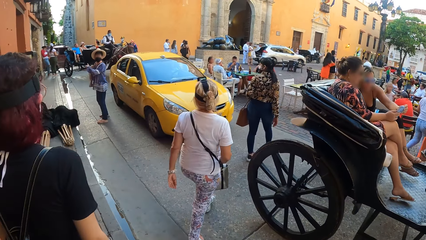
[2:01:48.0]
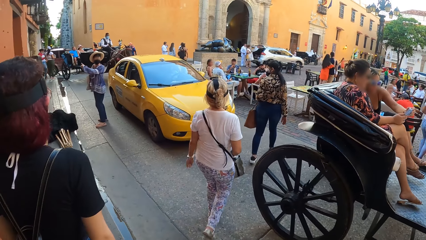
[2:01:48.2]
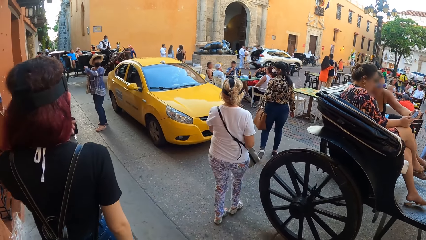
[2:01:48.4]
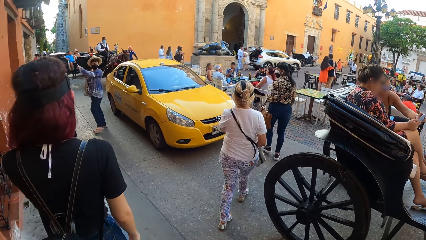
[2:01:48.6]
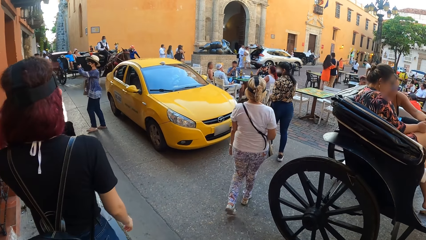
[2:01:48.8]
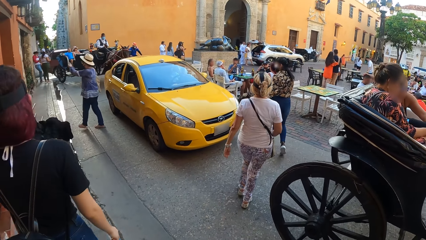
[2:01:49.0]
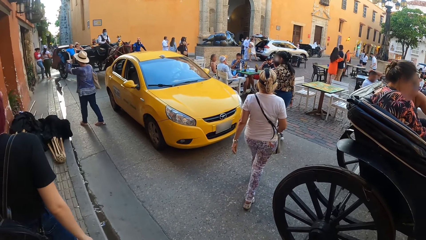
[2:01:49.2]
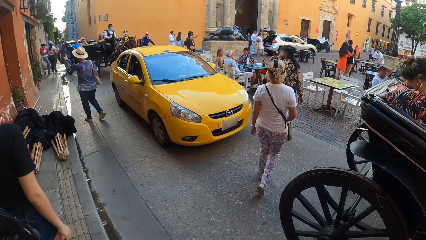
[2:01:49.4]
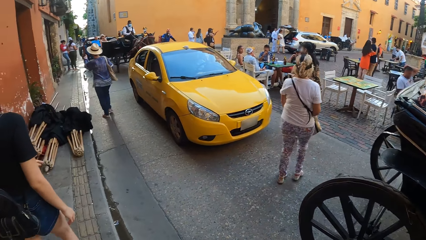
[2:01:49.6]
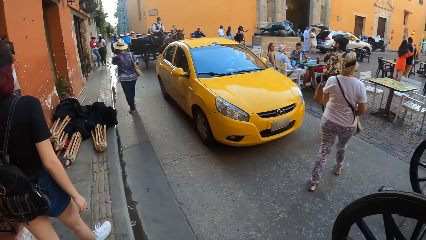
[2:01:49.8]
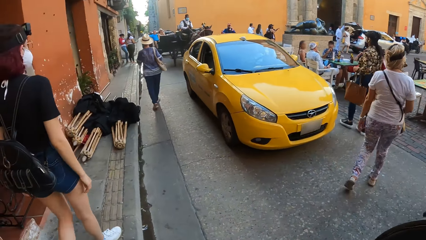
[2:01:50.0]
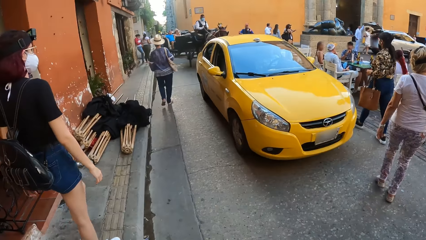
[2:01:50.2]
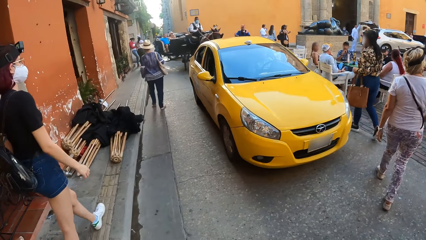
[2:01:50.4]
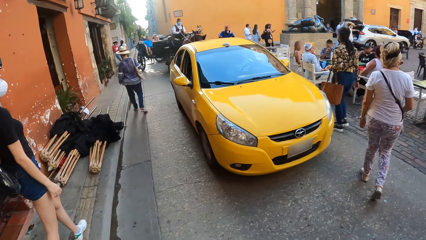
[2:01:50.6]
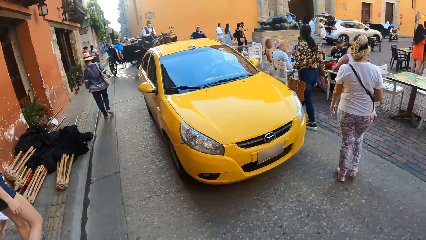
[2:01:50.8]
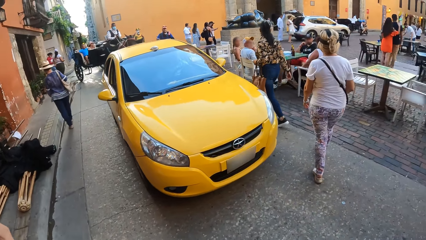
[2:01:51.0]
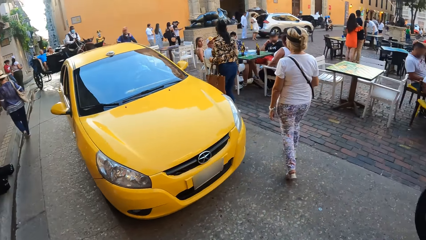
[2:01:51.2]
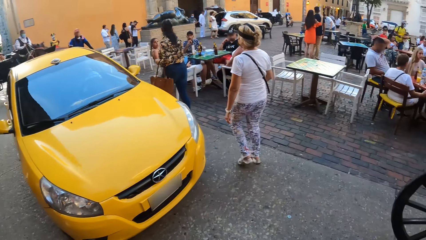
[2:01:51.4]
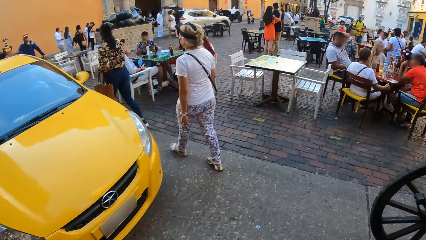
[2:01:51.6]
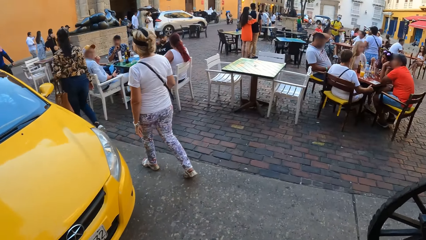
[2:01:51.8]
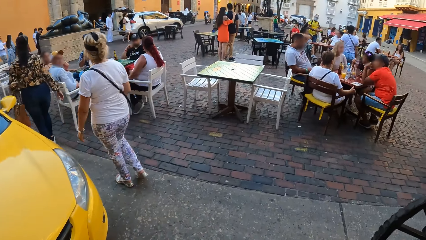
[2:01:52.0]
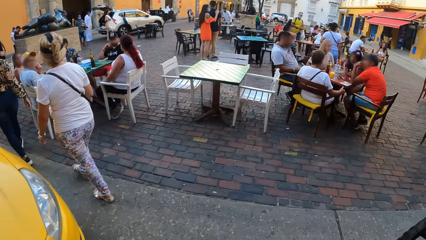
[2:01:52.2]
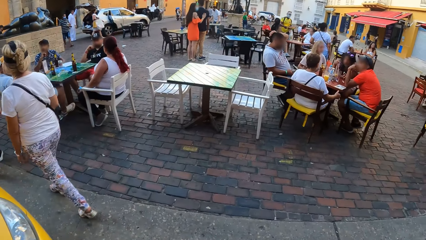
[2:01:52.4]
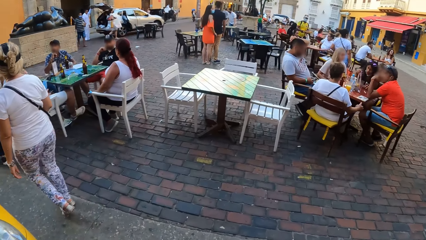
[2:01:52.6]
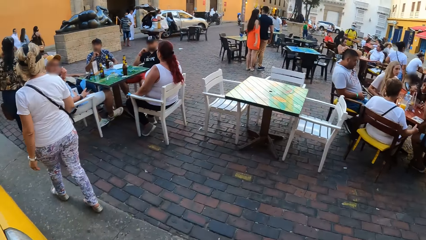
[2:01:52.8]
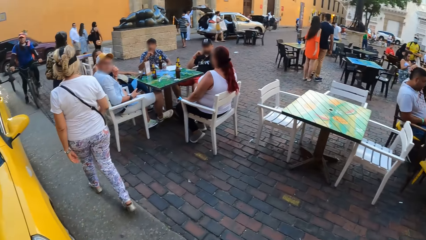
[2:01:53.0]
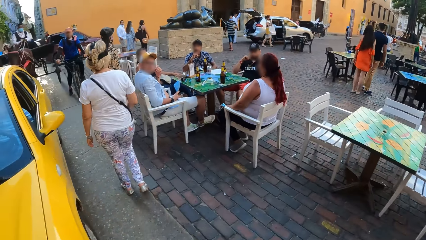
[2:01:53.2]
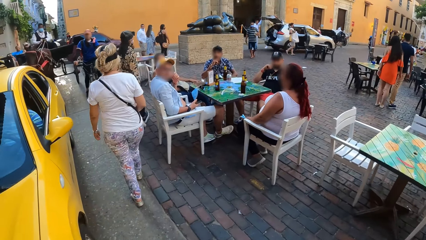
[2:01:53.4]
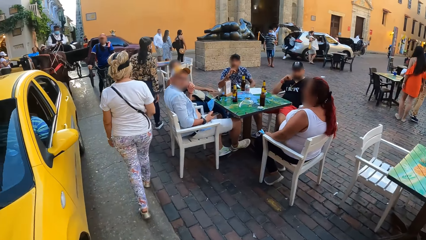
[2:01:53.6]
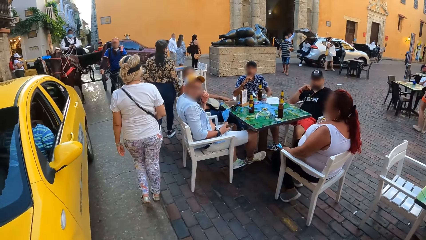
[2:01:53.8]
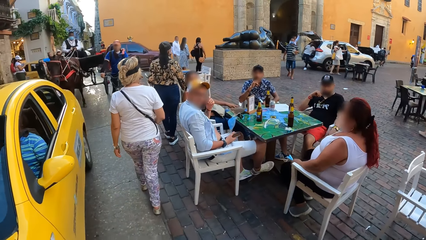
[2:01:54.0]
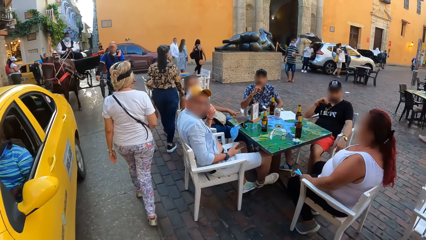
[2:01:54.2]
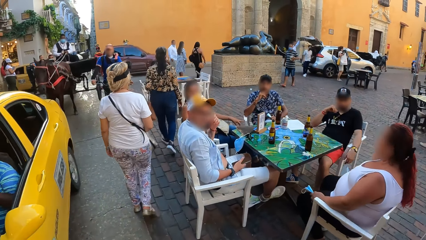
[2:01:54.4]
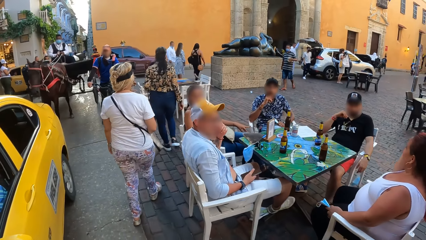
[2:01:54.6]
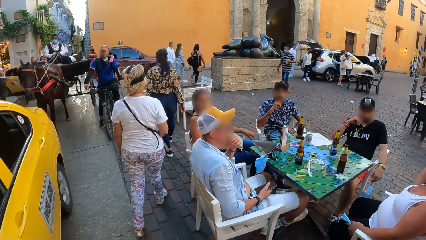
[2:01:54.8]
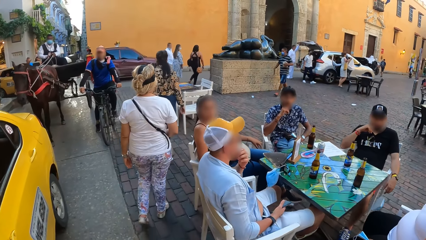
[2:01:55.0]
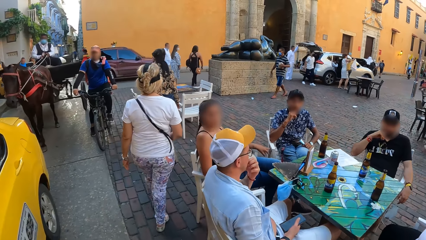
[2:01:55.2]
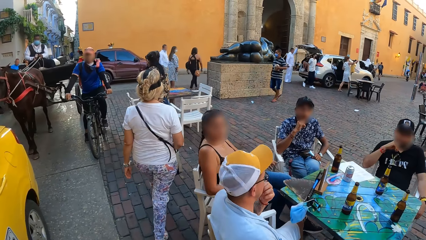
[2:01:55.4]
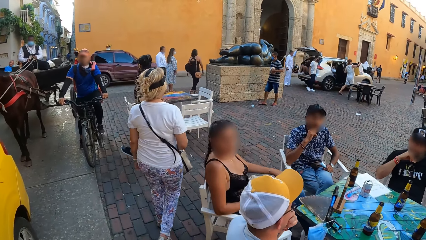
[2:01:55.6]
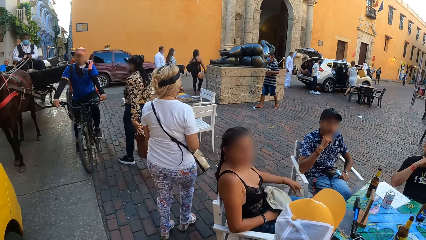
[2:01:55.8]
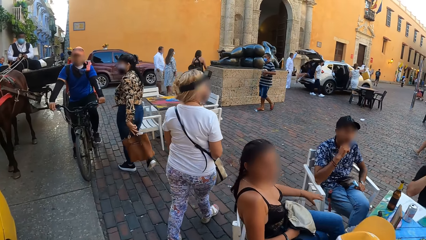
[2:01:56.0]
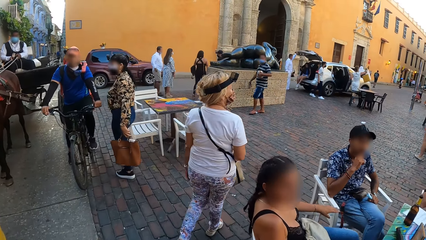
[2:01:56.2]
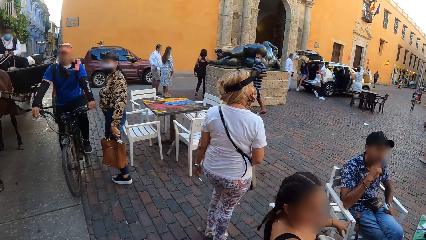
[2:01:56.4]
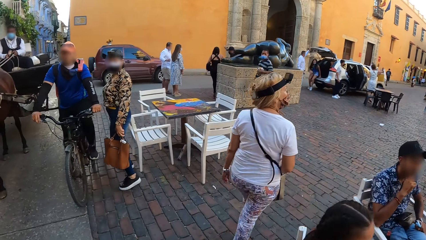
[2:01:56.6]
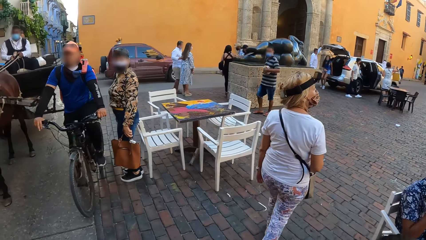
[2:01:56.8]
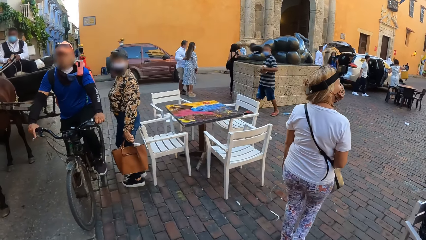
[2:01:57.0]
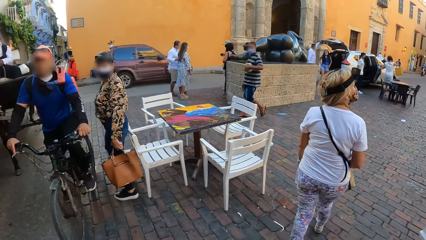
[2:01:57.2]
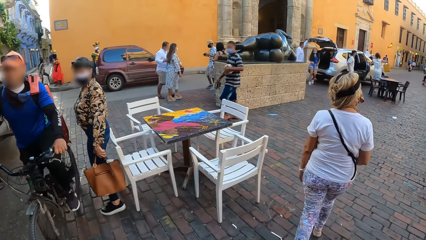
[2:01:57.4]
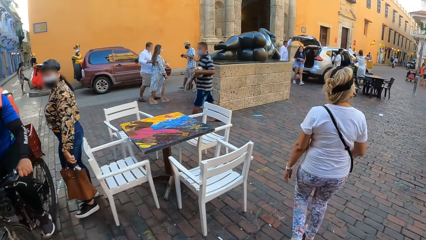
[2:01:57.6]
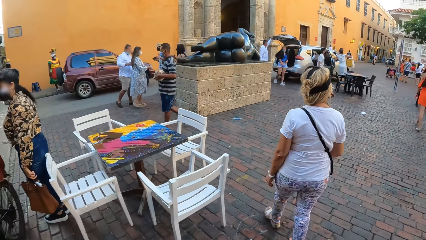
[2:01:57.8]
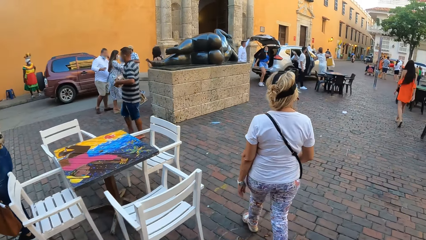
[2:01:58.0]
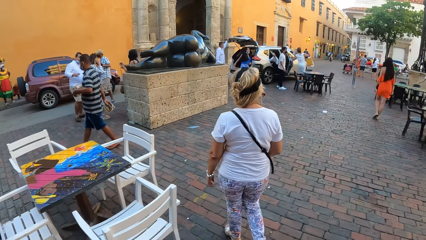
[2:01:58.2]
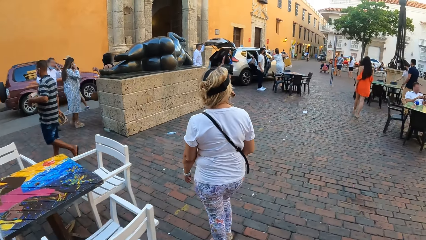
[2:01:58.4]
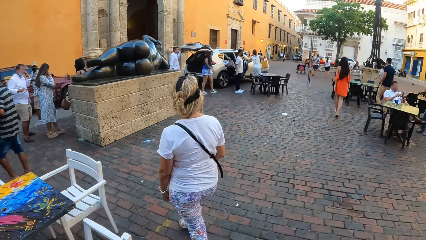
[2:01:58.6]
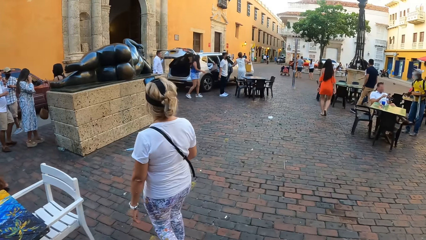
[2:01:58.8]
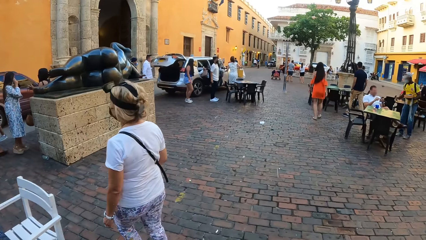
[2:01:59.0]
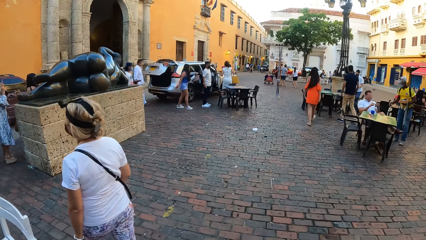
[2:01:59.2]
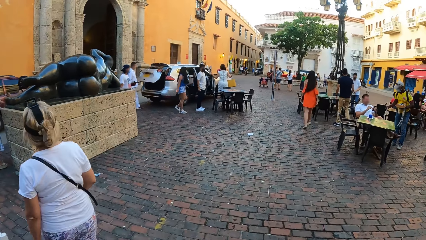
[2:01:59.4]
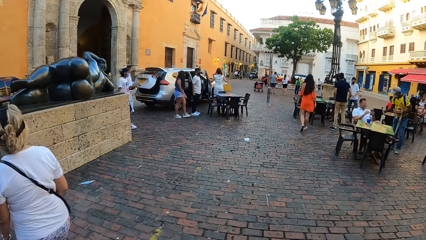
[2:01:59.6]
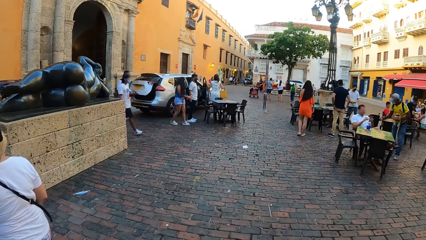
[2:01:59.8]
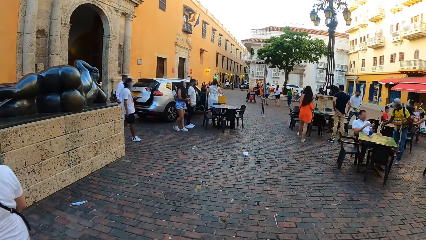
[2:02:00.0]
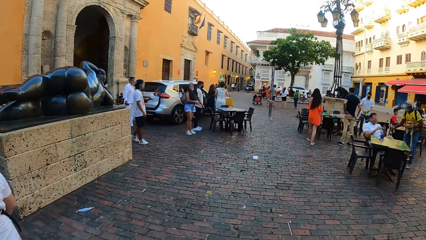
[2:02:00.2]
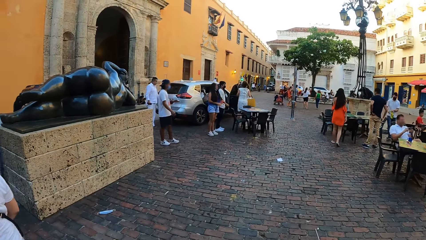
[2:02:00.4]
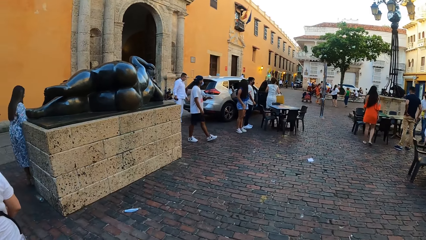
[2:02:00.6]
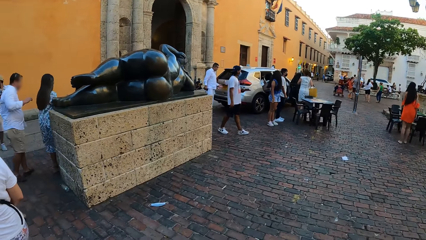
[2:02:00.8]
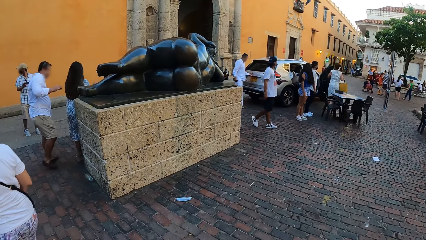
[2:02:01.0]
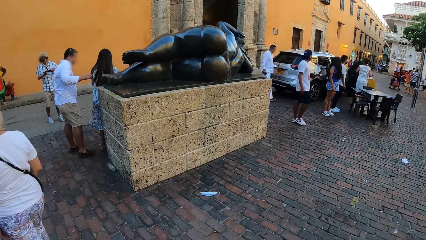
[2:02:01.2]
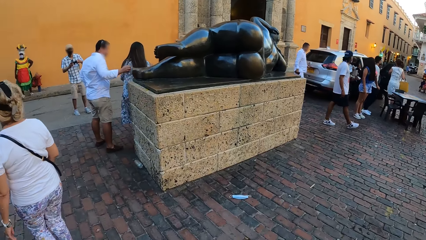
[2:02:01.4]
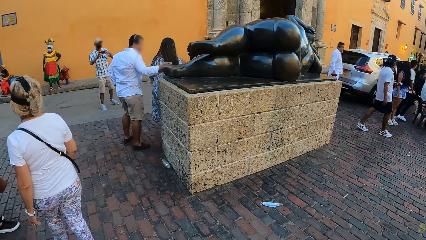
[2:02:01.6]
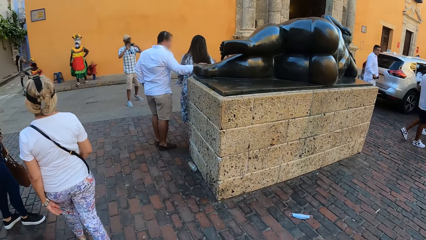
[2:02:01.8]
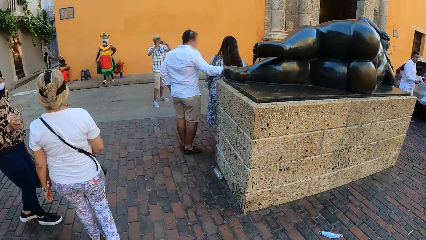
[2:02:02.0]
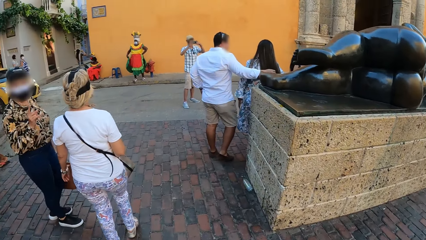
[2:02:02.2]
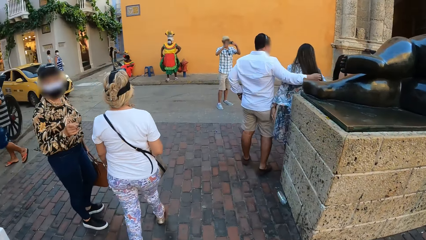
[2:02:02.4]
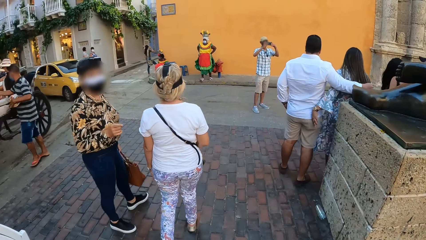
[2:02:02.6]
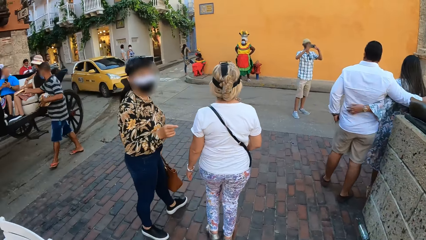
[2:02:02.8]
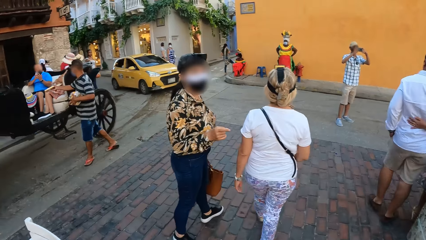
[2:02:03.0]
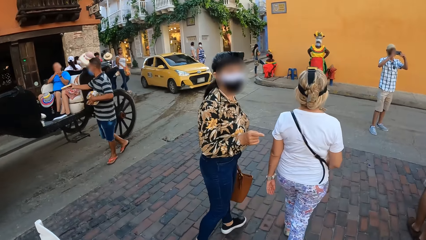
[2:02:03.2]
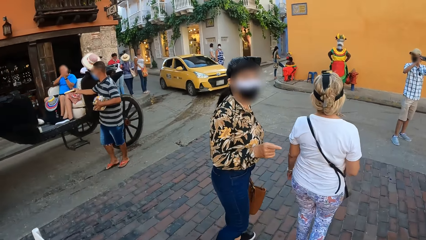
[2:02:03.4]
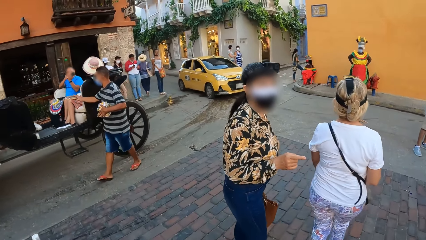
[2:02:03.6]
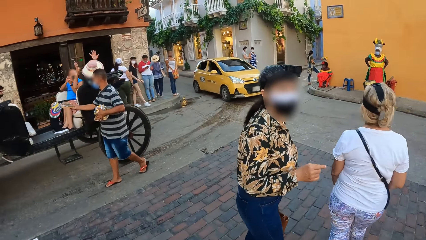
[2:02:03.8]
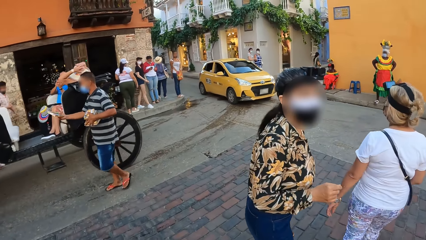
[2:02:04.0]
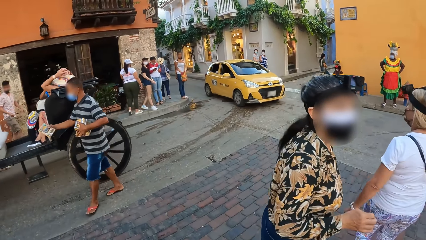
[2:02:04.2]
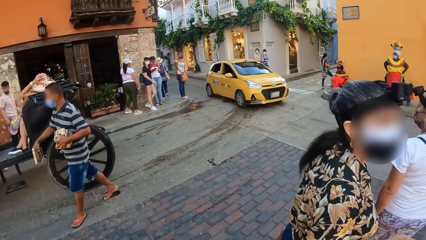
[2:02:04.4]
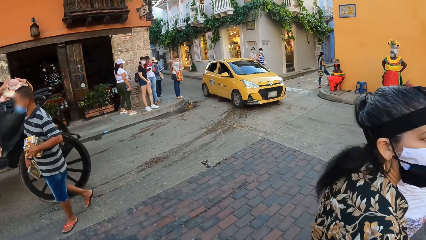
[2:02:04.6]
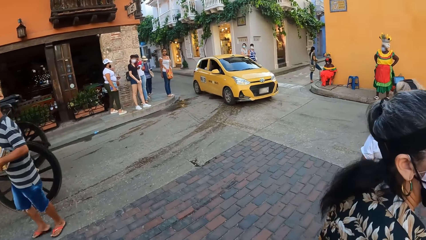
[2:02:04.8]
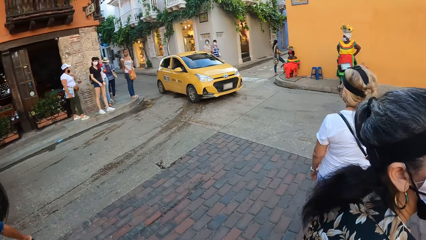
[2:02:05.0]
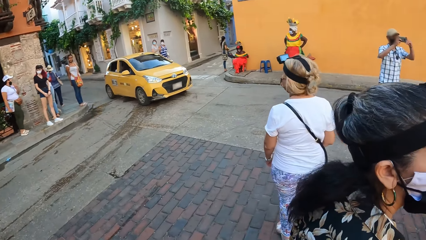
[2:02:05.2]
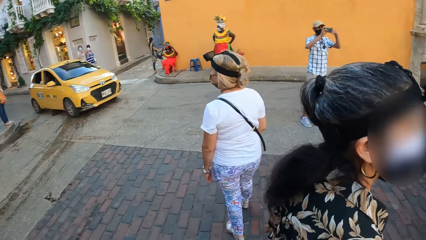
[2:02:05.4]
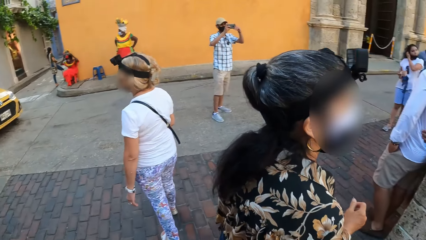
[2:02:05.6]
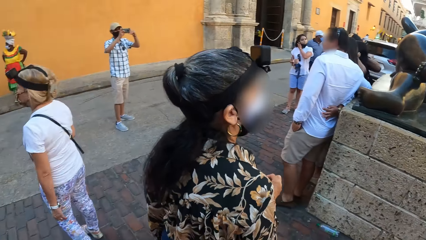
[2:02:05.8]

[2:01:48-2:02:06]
The camera wearer walks past a yellow car on the road. They walk past a group of people on the street.
